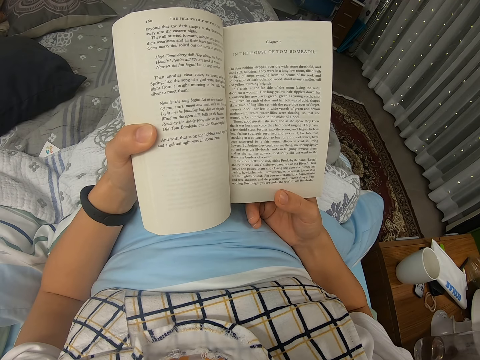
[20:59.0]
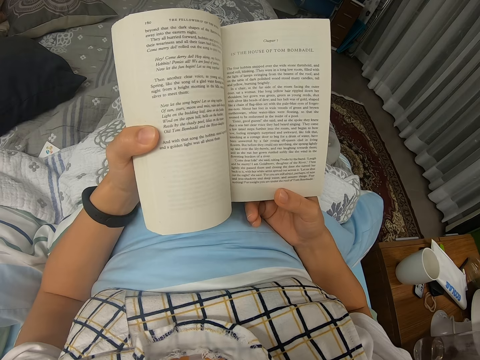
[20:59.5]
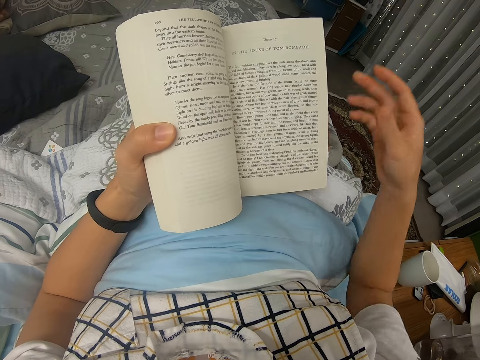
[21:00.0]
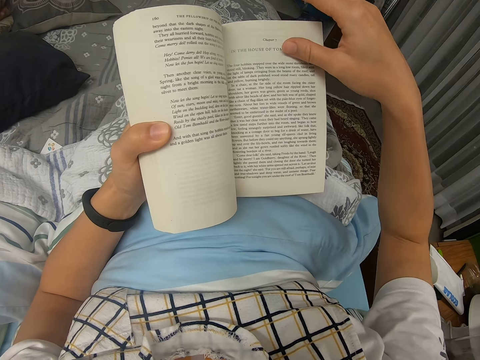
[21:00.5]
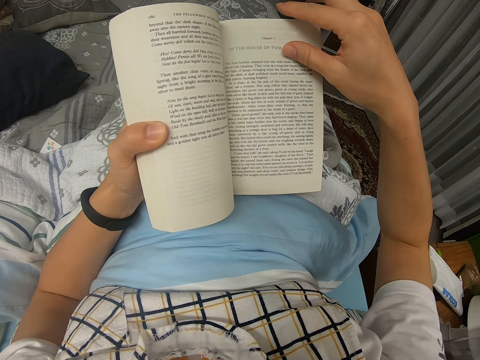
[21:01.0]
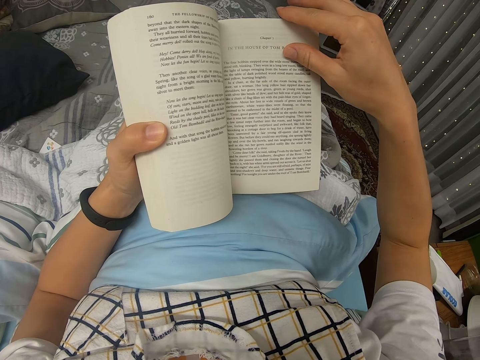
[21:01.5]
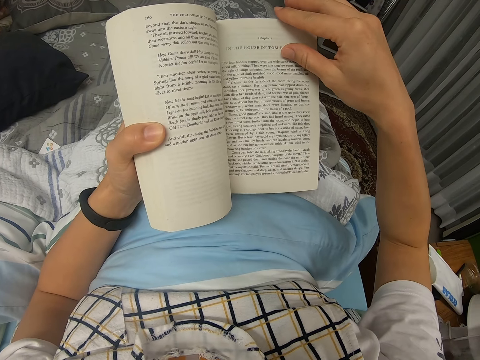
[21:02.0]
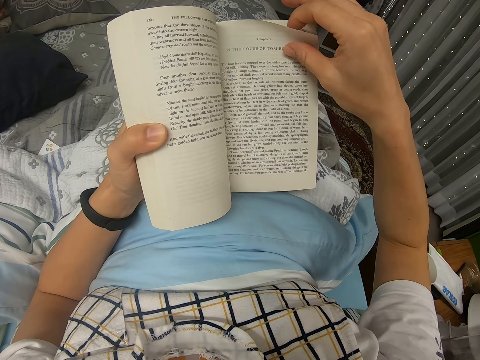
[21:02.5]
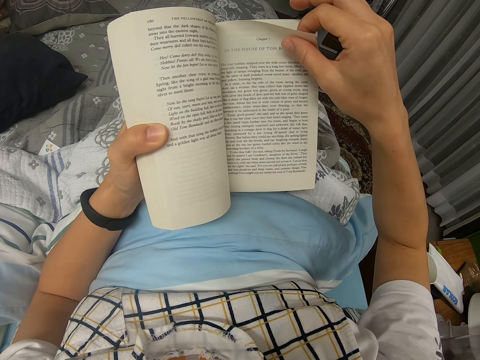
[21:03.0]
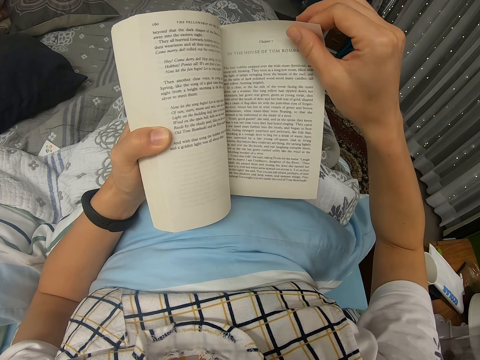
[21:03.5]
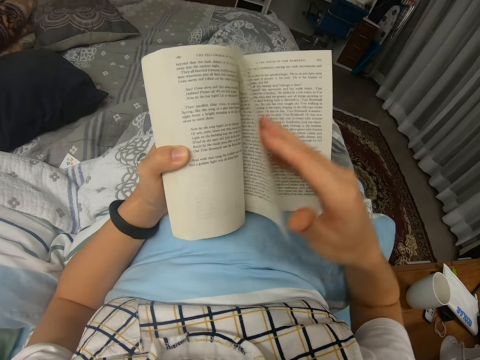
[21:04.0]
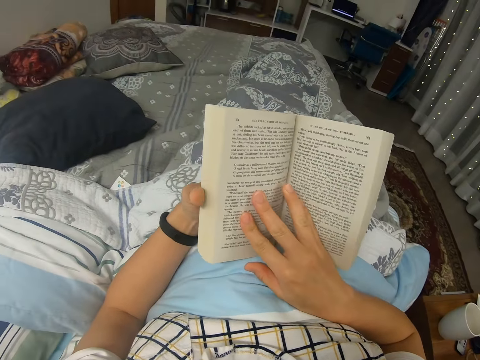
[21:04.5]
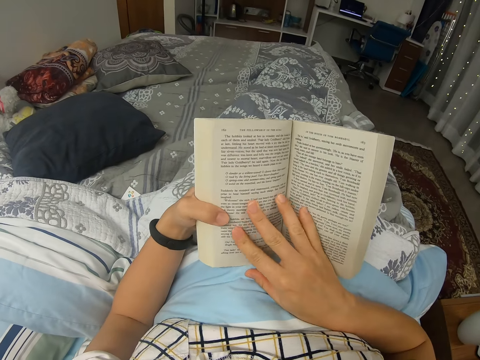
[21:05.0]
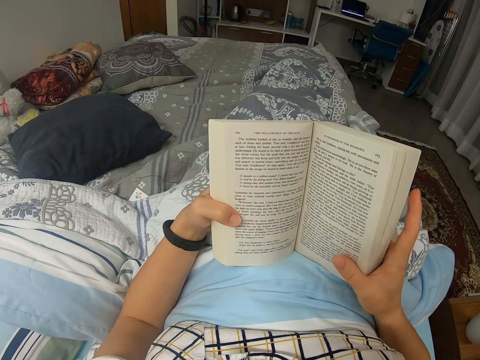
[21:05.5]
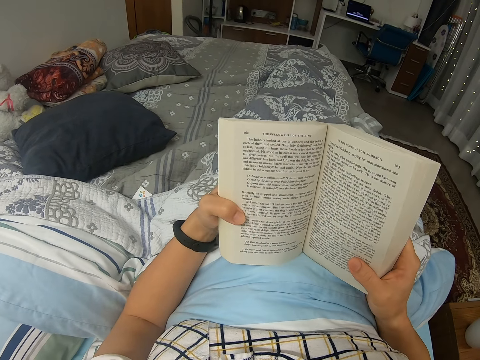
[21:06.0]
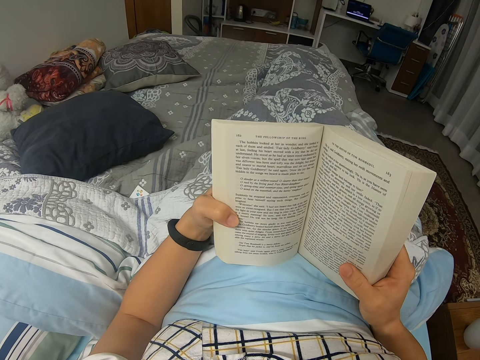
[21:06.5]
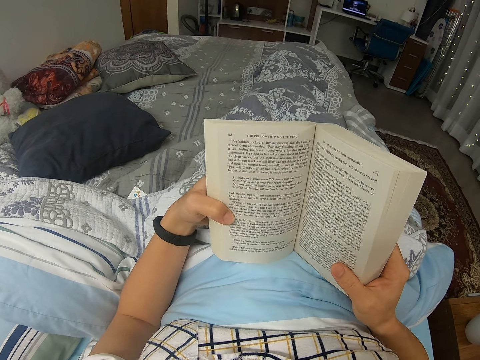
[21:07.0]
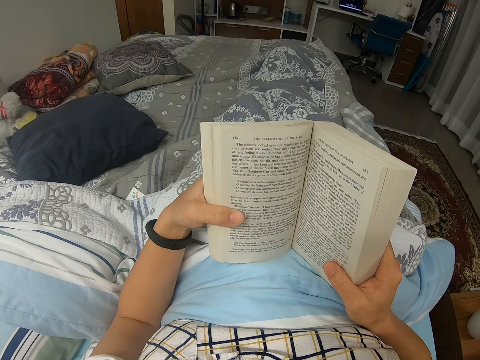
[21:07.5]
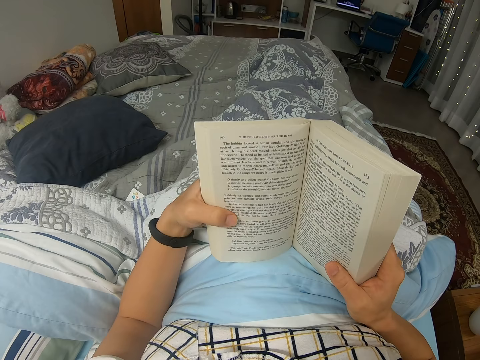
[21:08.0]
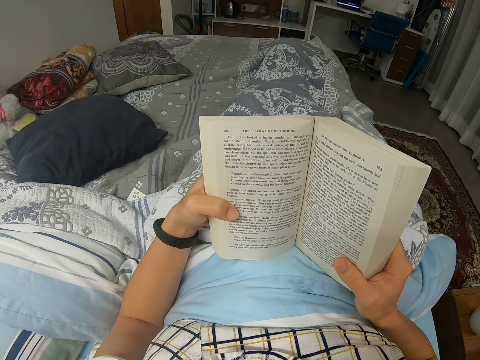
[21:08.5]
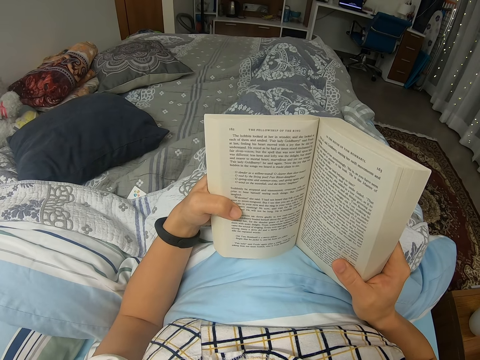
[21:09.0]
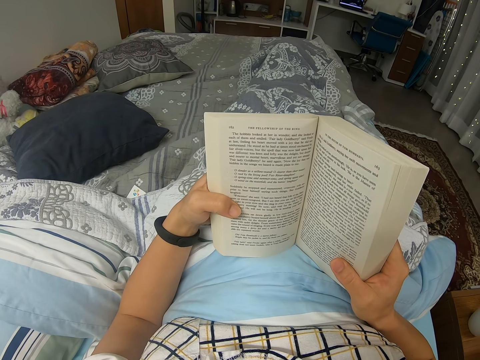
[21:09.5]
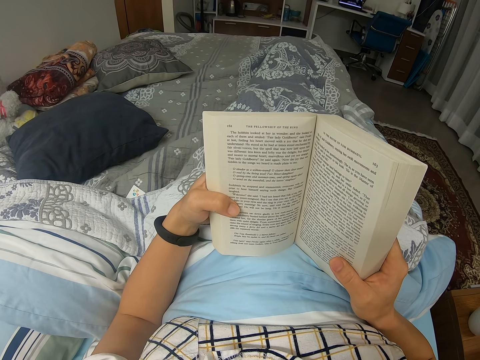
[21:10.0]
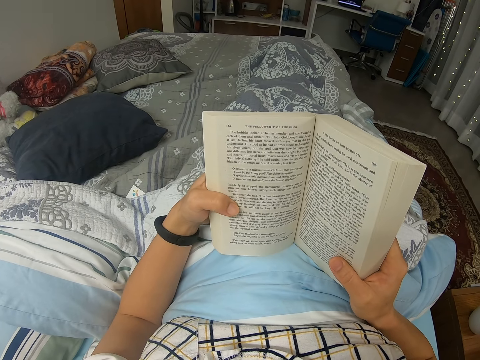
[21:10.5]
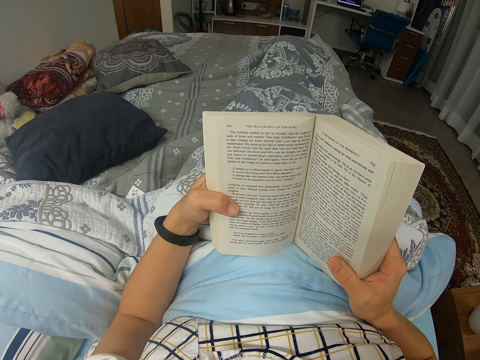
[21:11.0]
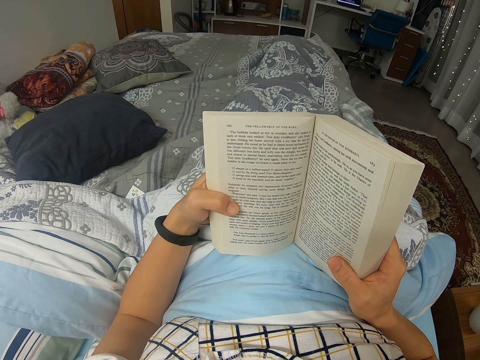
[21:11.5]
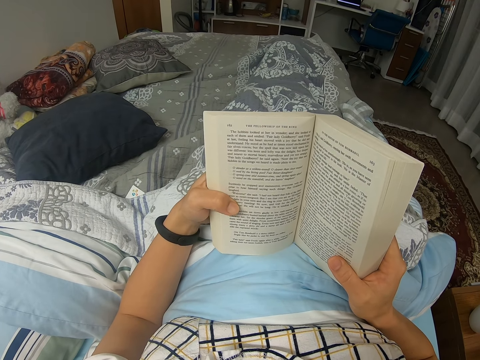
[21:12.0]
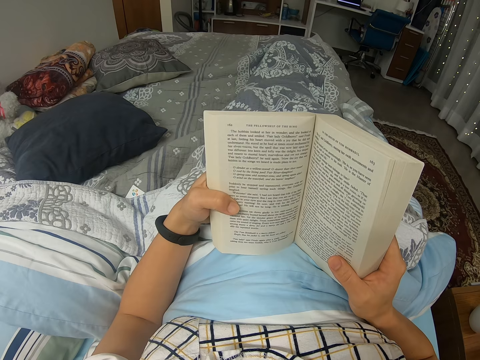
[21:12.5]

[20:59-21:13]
The camera wearer flips a page again. They peruse the page in a novel. They read the novel.

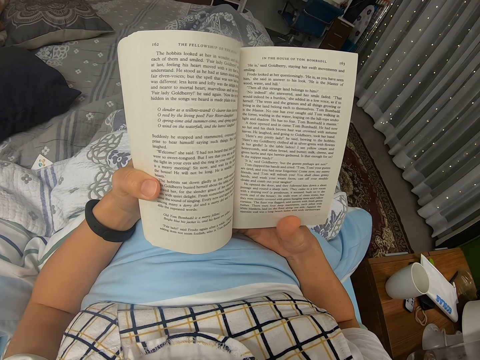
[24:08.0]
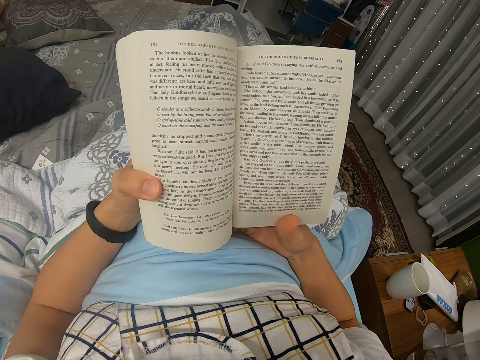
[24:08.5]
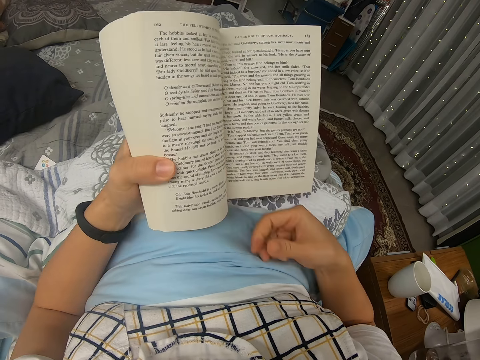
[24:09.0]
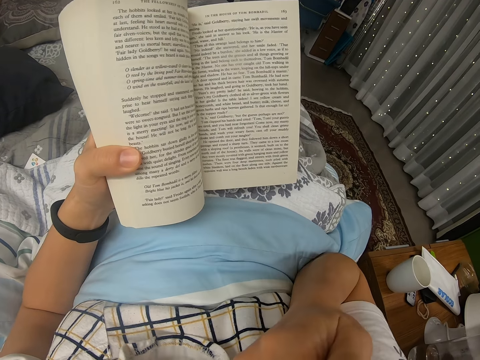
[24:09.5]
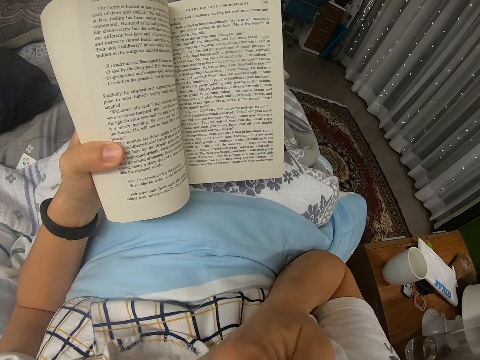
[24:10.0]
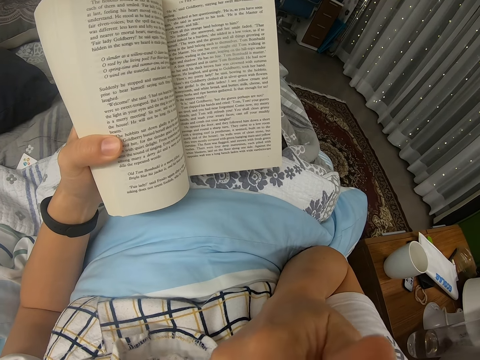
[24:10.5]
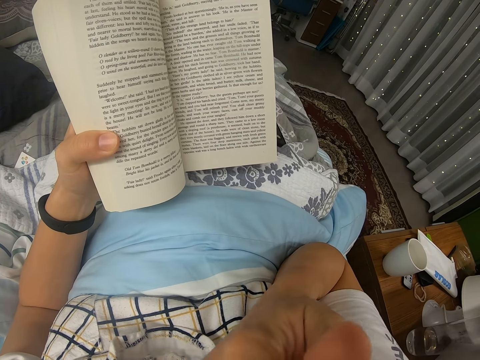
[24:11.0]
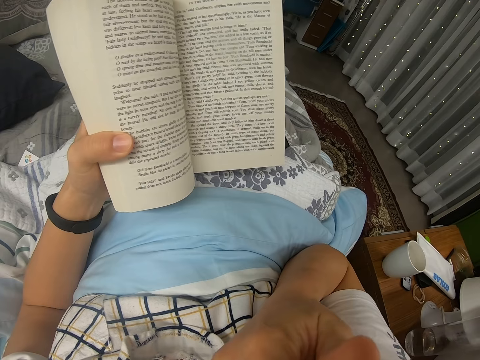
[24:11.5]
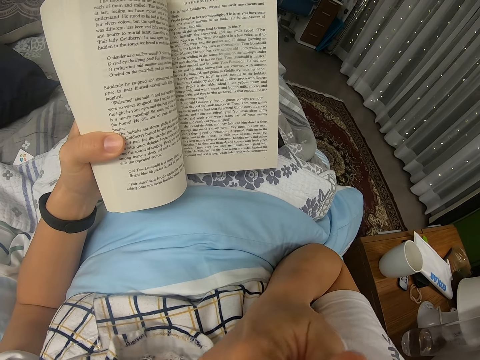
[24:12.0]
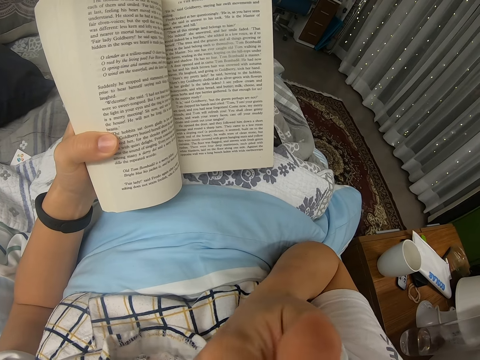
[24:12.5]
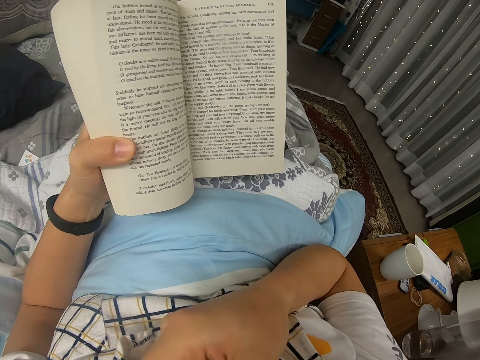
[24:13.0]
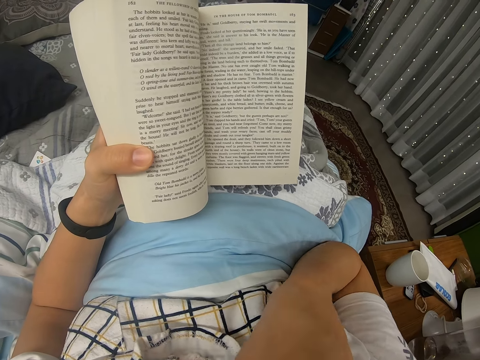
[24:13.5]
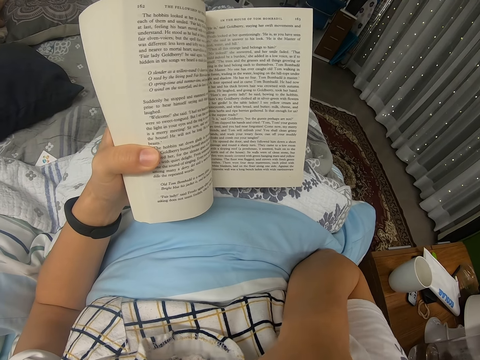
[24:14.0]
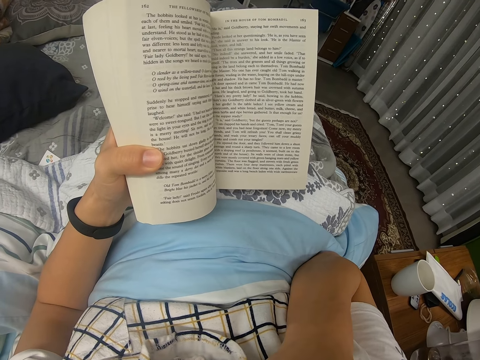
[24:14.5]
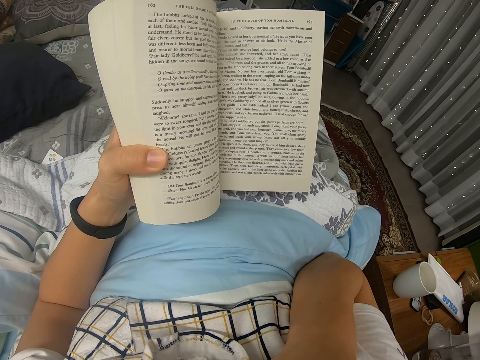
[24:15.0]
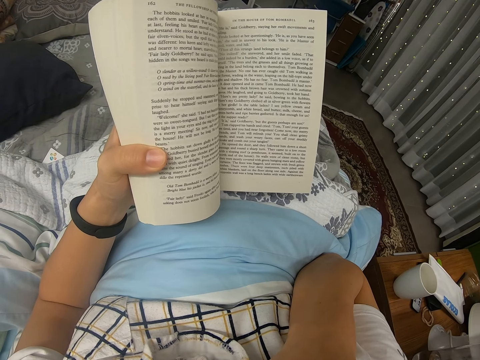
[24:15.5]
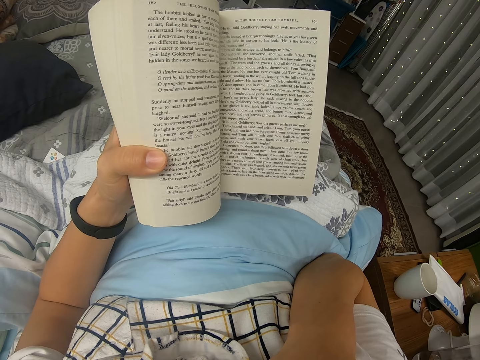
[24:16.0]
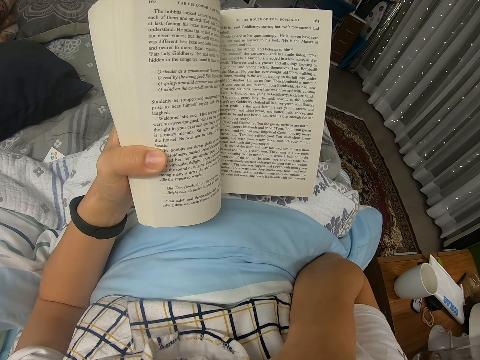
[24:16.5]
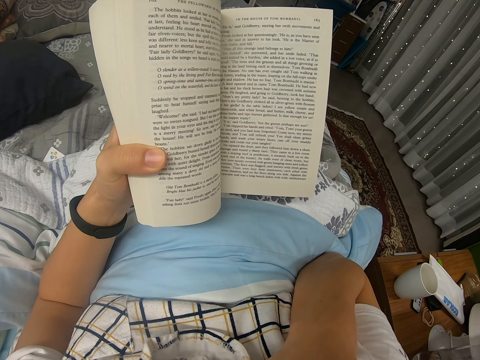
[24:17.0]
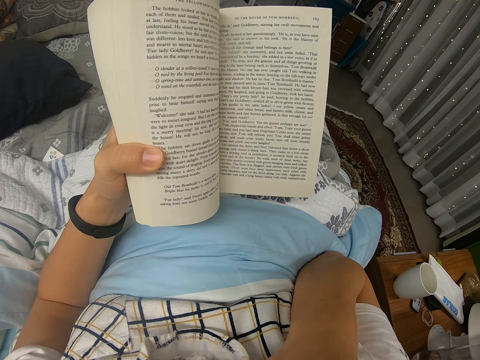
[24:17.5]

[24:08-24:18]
The camera wearer scratches his face. He holds his face. He reads a novel.

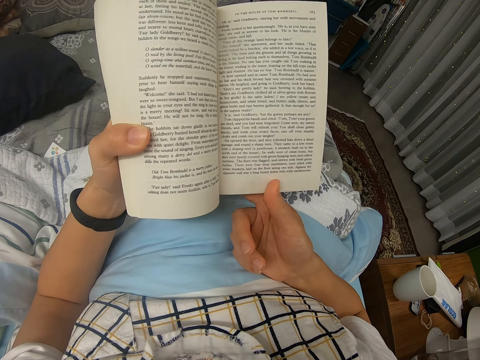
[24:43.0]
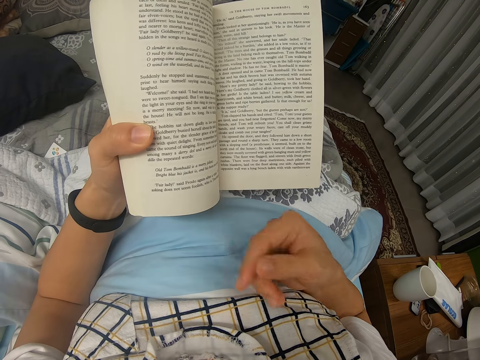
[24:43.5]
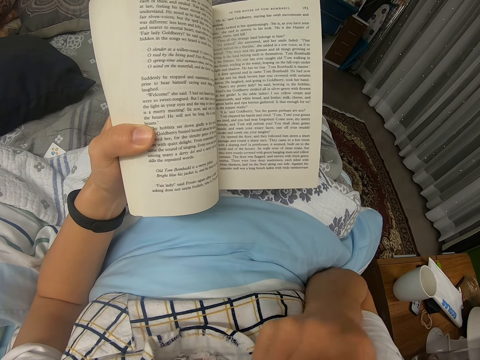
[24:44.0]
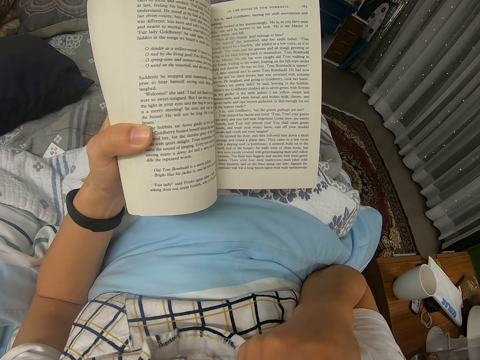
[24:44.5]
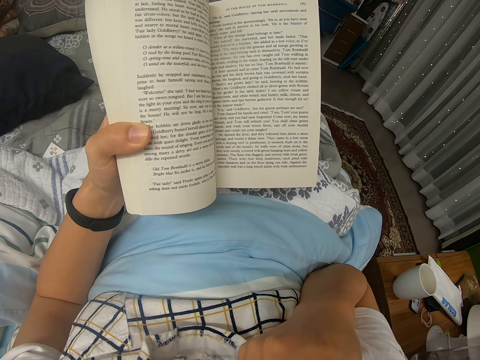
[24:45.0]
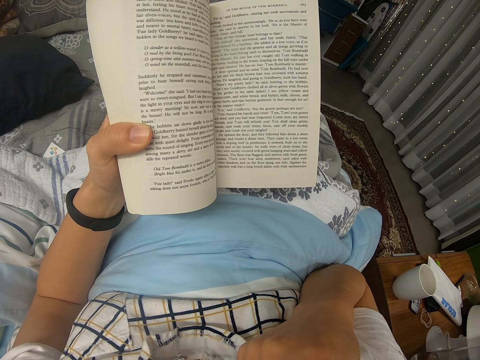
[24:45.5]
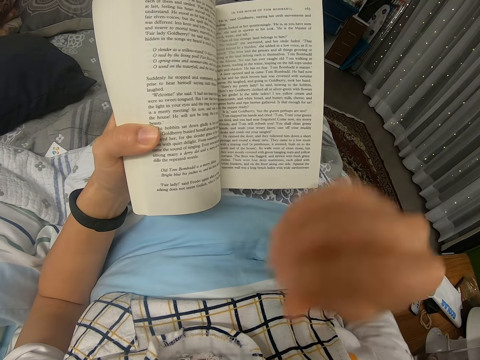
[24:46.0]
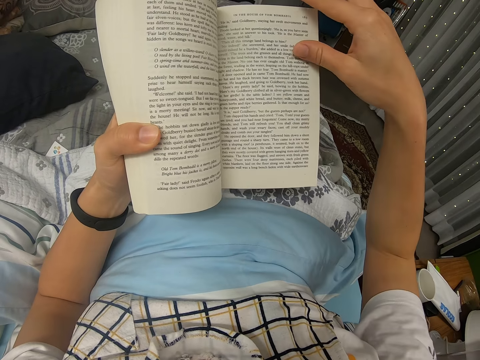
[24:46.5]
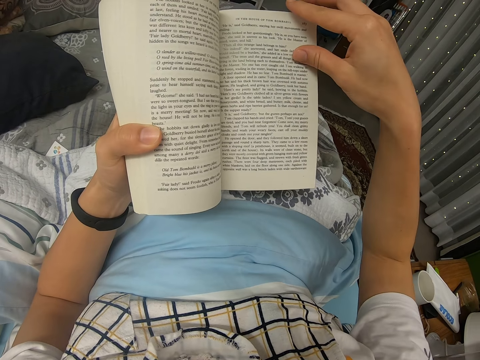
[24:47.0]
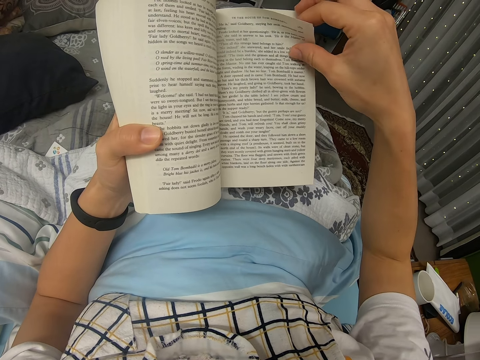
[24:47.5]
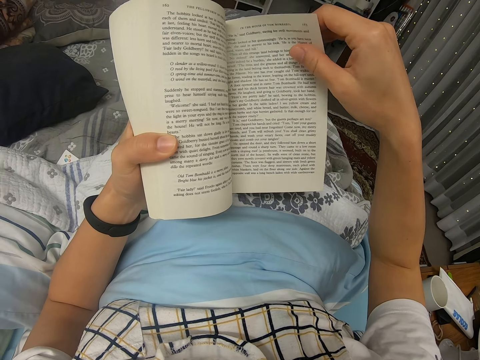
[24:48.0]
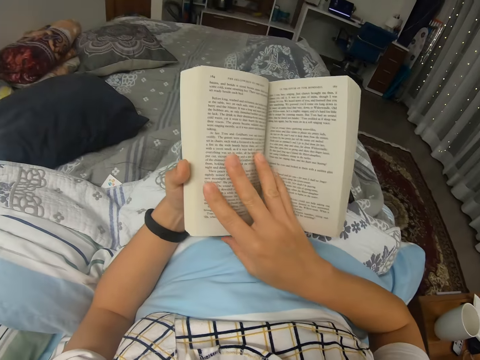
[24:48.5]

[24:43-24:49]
The camera wearer holds their face.
